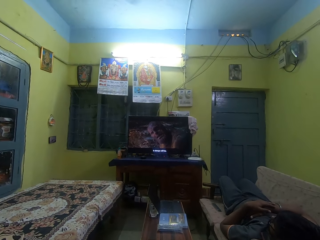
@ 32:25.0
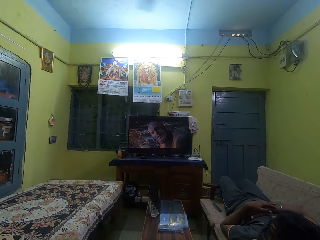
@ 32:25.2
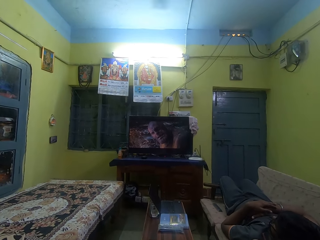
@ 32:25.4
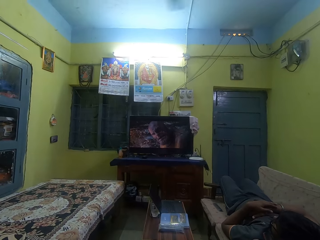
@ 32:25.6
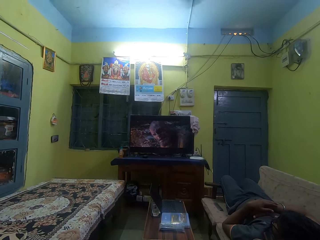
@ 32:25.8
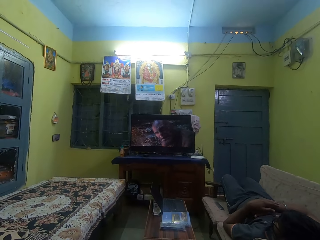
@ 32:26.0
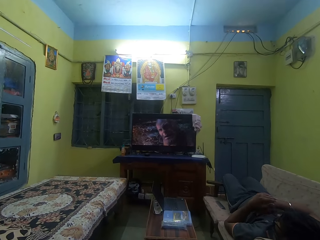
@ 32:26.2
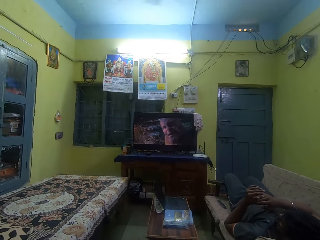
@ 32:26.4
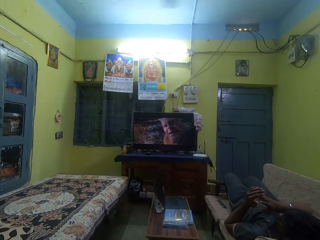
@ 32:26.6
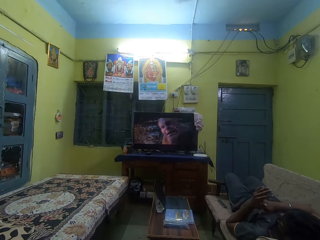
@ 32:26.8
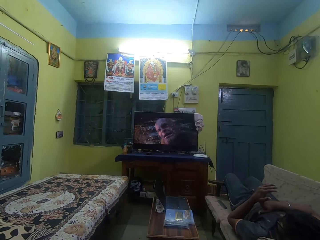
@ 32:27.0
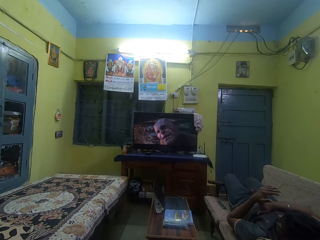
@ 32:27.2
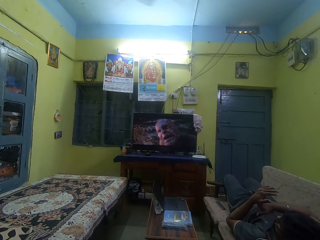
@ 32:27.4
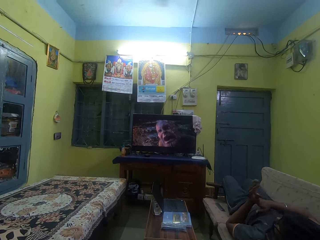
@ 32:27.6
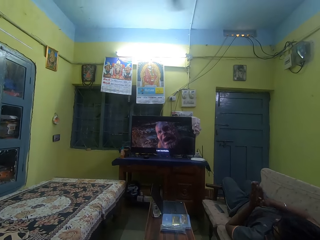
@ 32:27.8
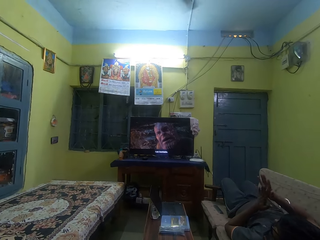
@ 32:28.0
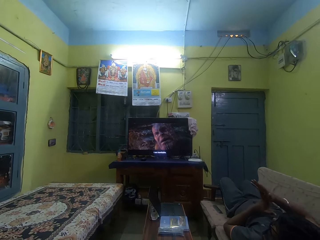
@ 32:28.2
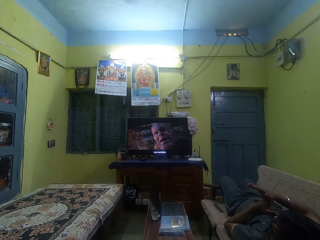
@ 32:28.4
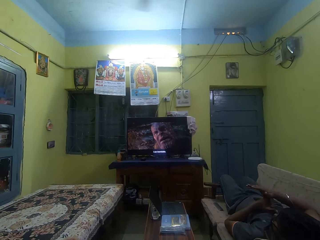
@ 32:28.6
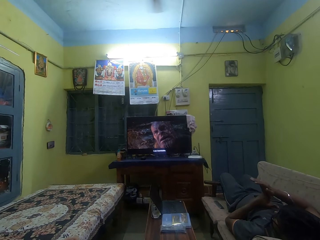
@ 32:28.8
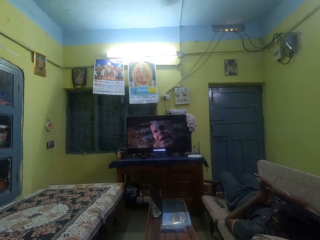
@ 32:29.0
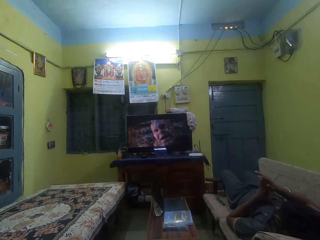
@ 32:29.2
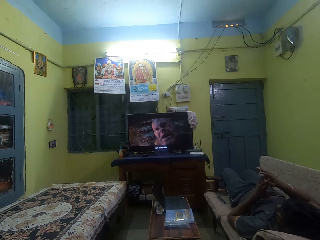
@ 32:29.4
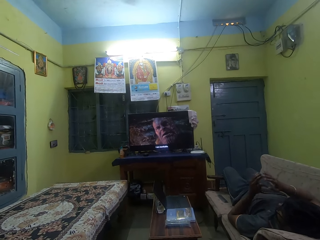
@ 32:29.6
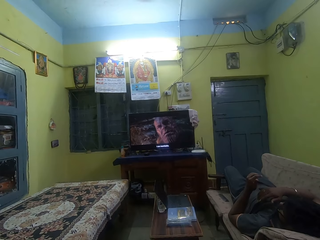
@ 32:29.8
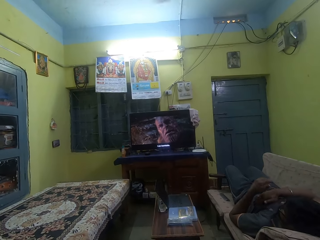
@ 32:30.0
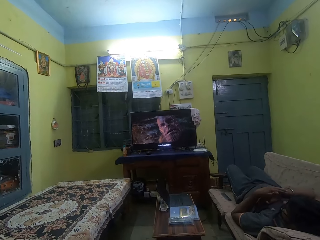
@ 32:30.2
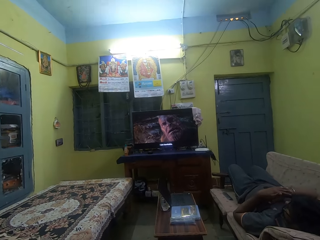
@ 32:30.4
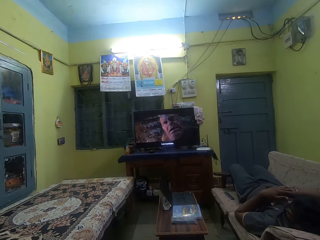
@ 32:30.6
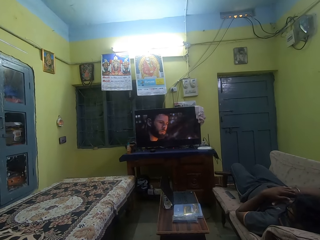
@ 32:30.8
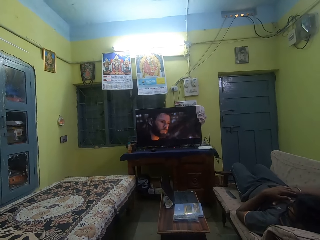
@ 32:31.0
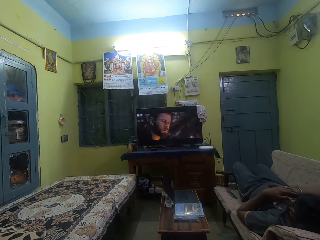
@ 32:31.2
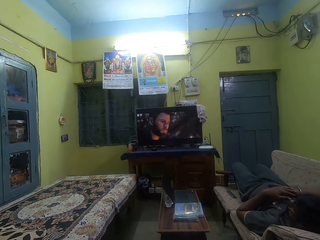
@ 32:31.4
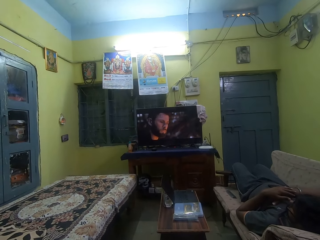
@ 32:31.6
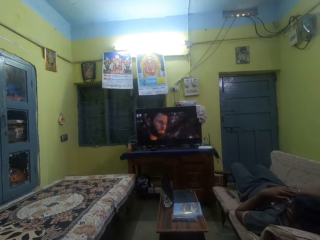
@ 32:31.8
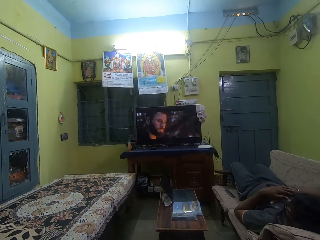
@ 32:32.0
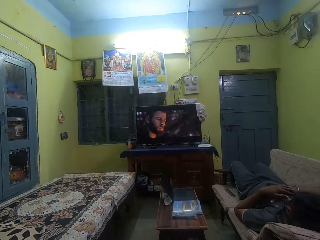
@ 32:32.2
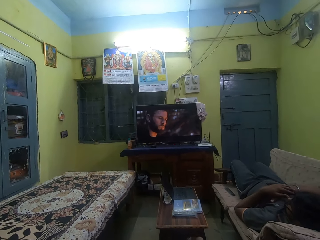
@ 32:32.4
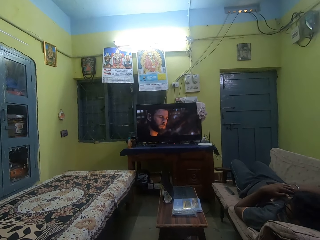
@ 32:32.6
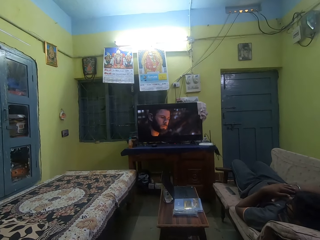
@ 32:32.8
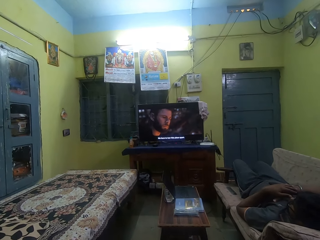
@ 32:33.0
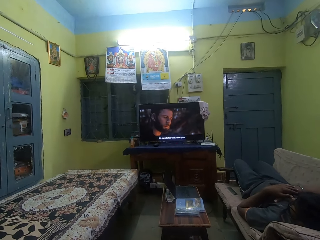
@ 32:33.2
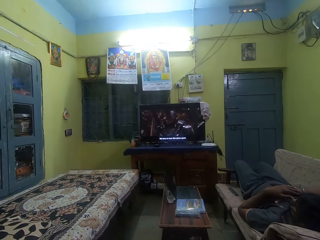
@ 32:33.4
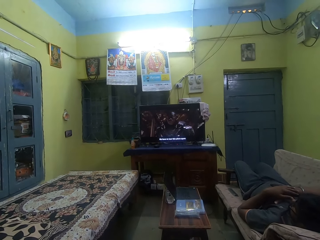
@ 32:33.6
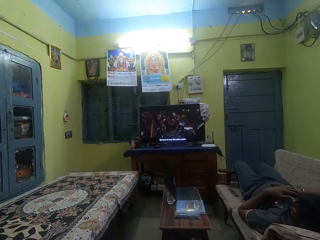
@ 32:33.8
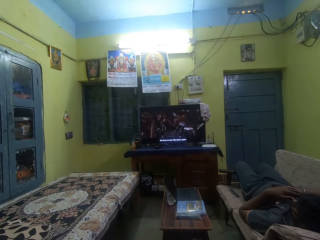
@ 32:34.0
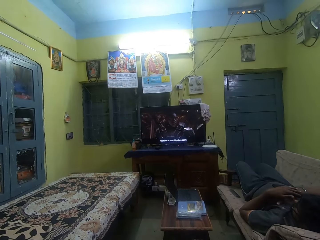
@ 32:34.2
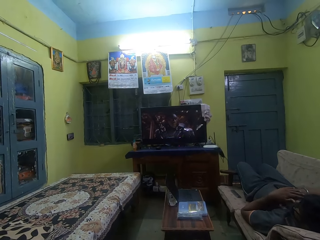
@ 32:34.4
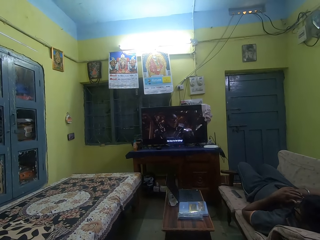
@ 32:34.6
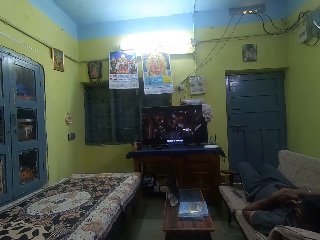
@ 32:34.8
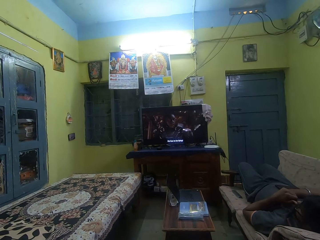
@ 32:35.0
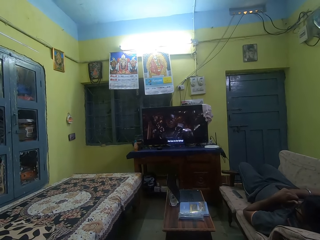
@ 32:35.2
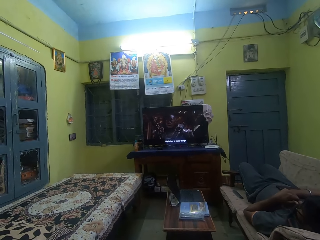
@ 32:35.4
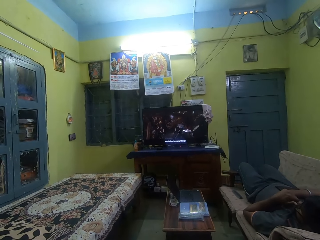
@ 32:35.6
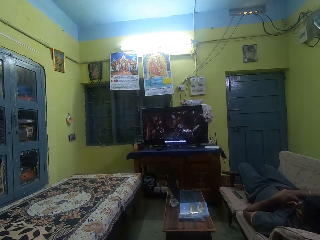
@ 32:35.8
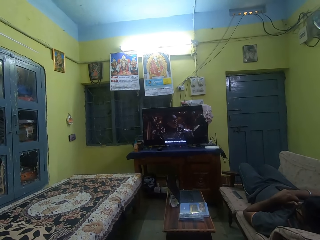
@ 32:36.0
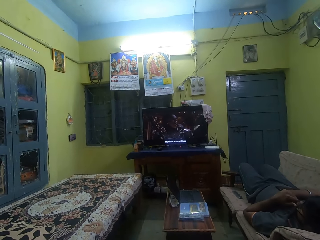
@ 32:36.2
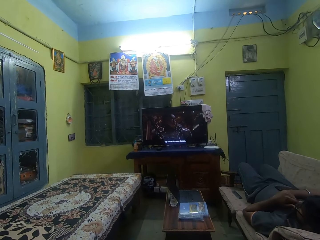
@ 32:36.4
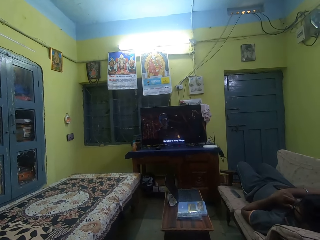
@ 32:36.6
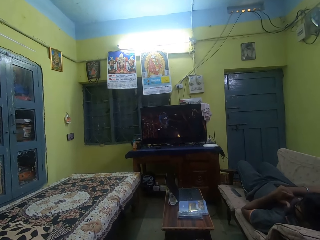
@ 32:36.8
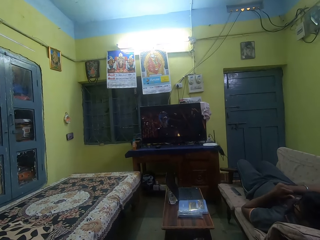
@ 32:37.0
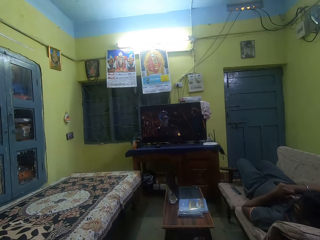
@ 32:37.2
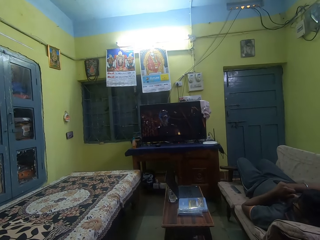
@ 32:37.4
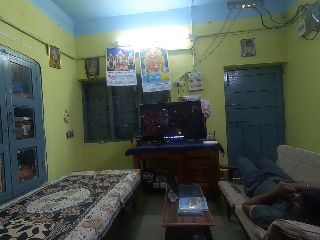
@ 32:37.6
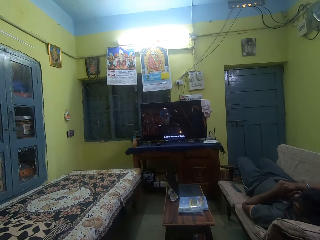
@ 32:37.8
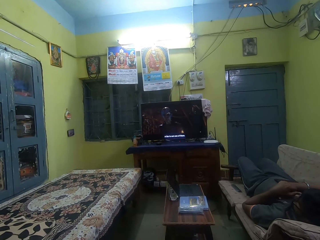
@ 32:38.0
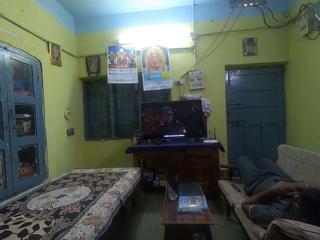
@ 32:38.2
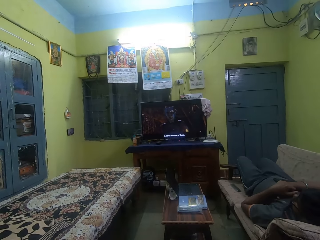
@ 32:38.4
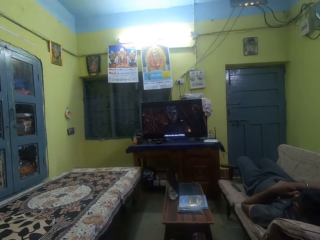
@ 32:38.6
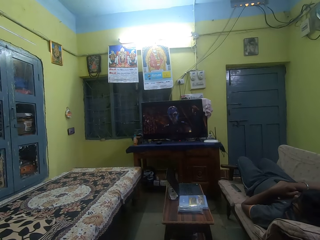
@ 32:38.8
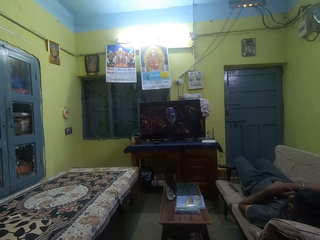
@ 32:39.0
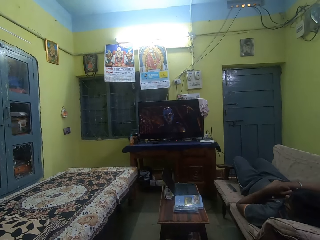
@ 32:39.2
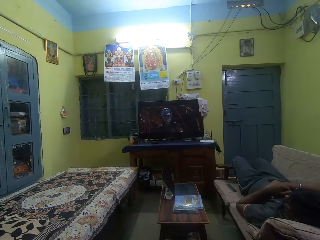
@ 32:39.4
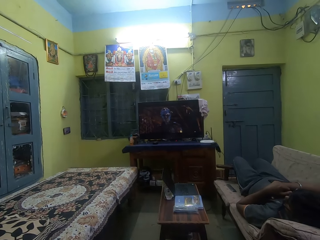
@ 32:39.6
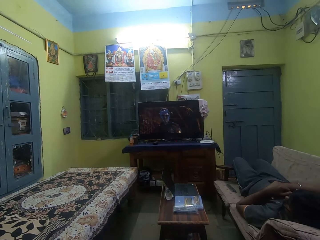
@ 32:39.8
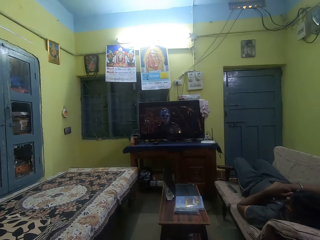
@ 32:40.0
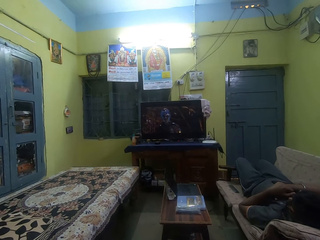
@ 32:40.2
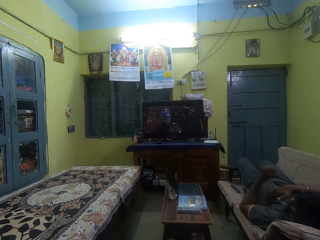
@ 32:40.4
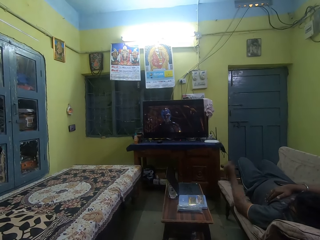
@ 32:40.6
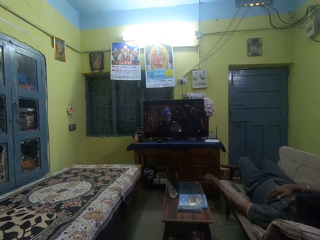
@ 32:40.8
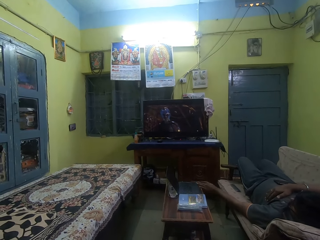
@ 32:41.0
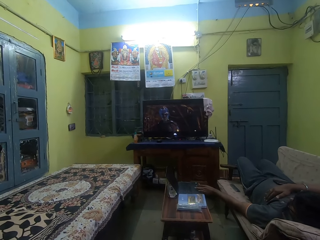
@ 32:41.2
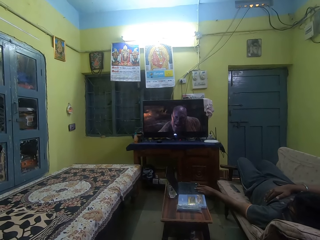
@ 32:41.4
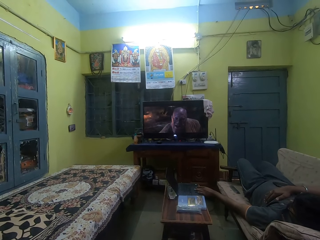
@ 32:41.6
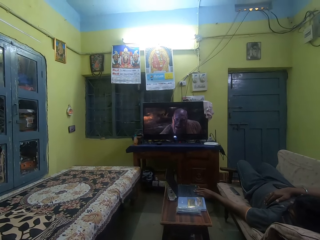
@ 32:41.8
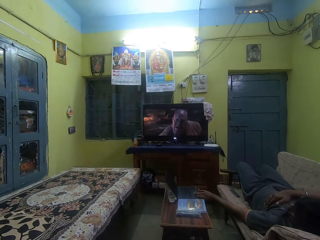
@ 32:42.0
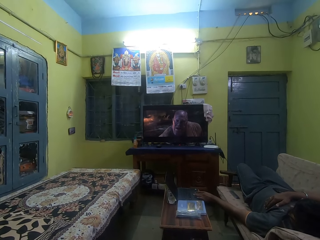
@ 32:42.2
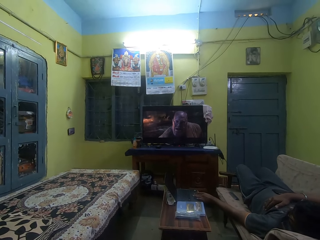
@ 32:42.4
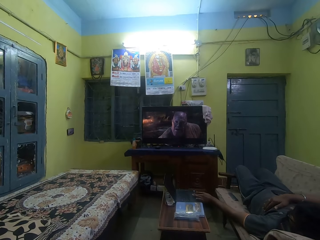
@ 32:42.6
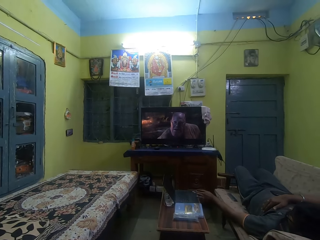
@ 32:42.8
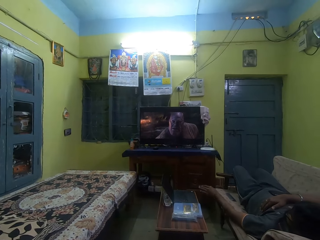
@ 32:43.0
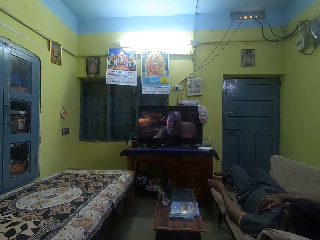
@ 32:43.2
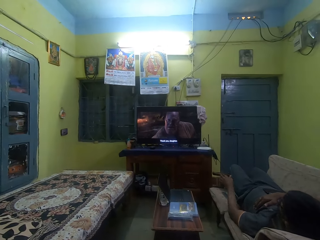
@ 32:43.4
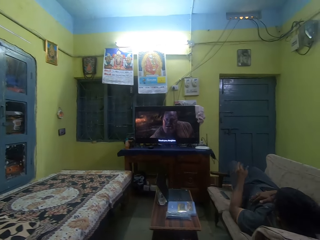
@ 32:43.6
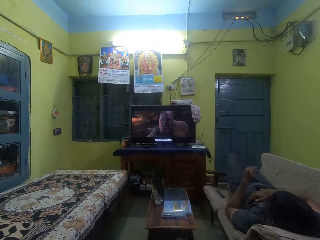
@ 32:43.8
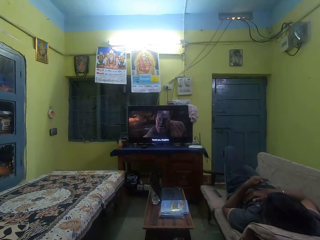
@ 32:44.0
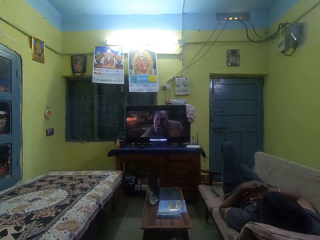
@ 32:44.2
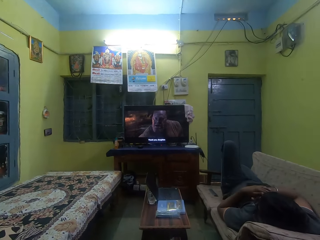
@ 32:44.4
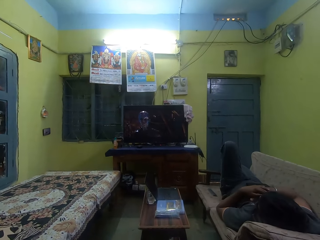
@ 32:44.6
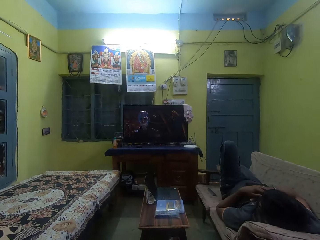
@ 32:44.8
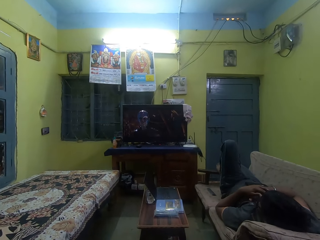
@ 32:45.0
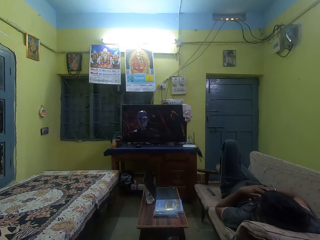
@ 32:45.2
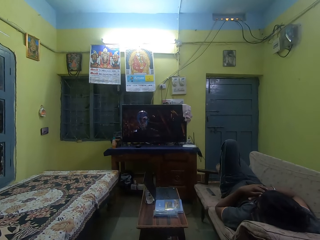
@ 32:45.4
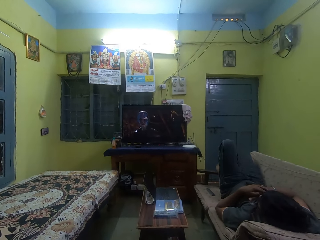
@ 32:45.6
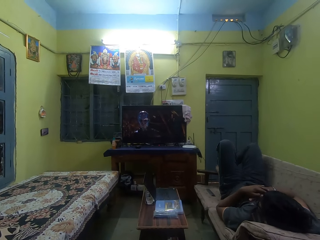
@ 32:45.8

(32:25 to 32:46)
The man cracks his knuckles. He touches a laptop on a table with his left hand.
